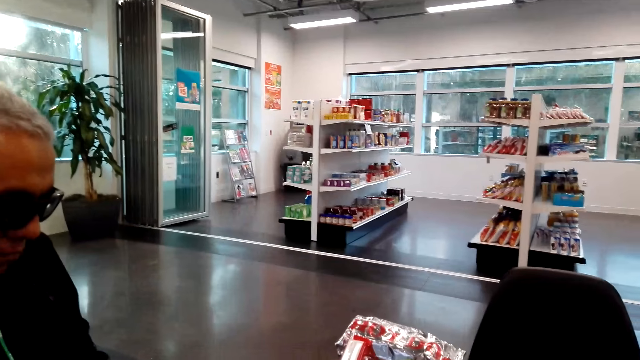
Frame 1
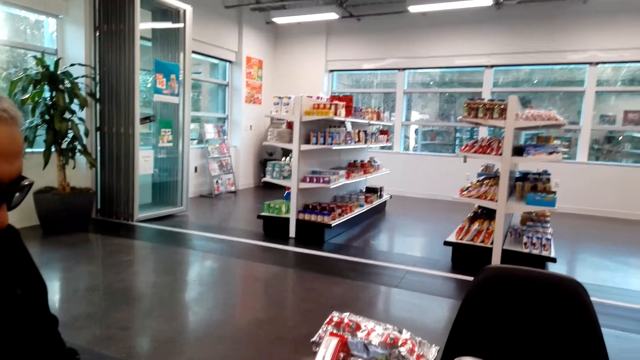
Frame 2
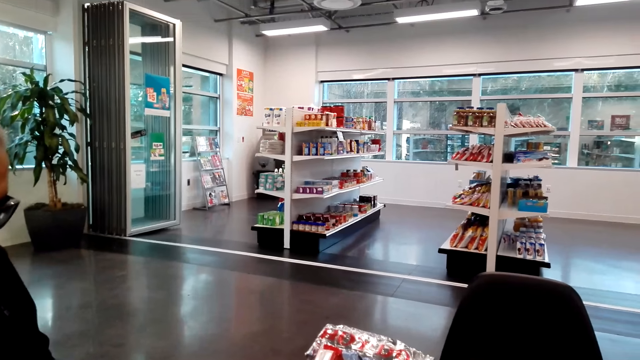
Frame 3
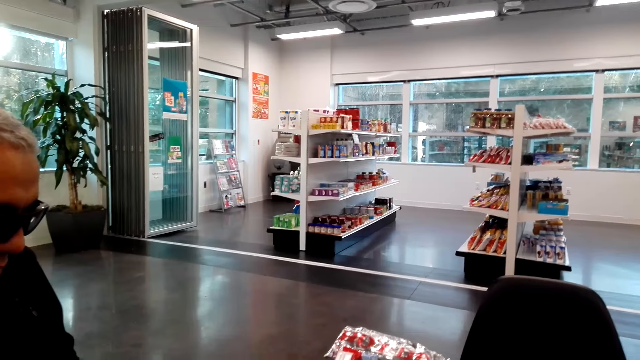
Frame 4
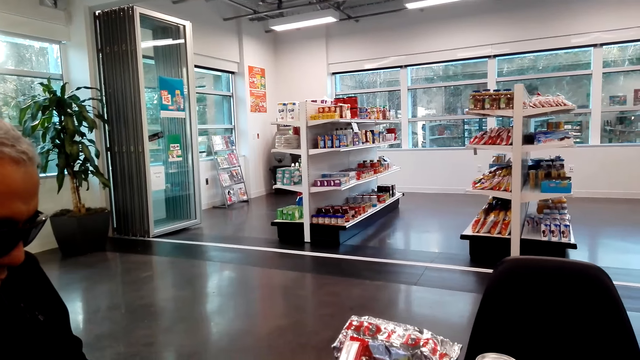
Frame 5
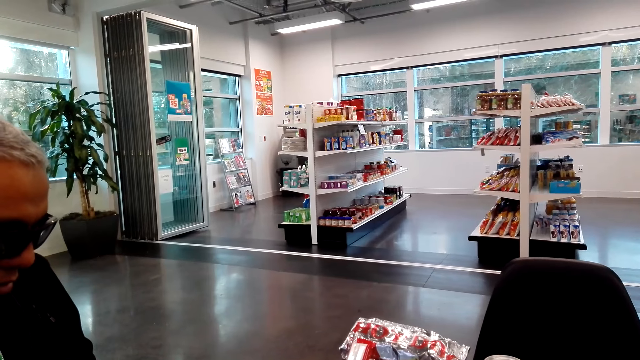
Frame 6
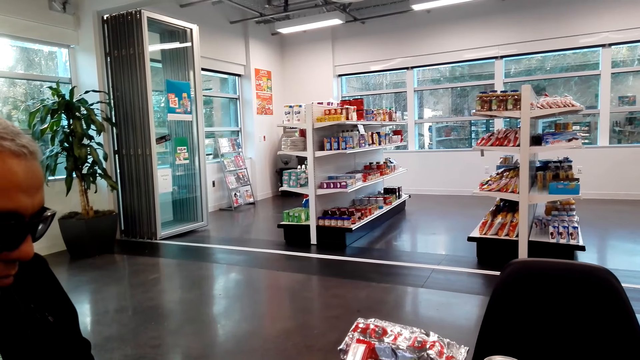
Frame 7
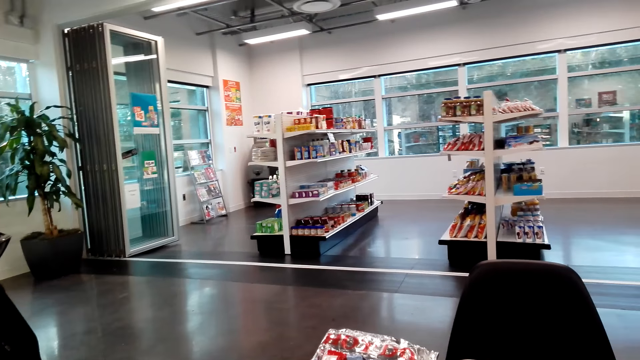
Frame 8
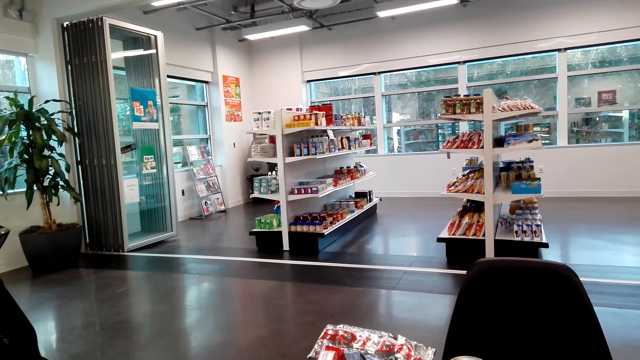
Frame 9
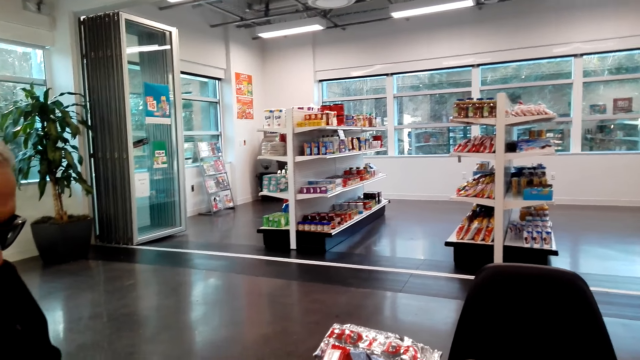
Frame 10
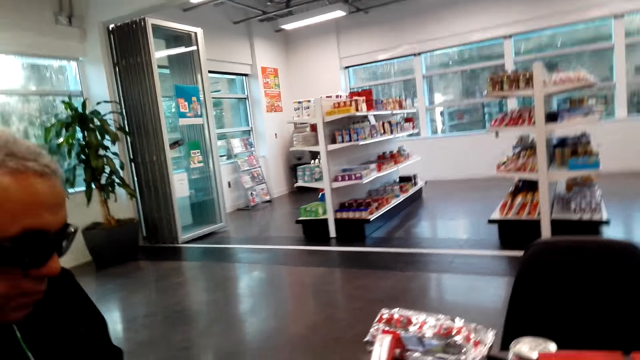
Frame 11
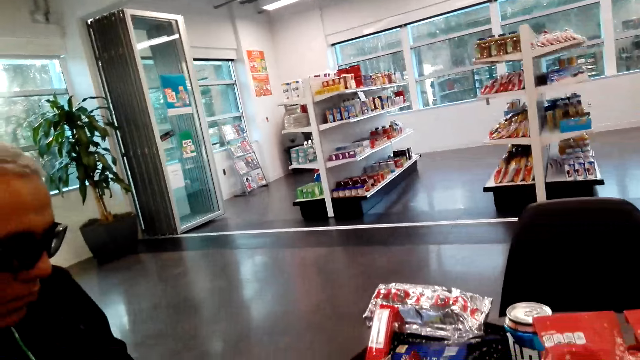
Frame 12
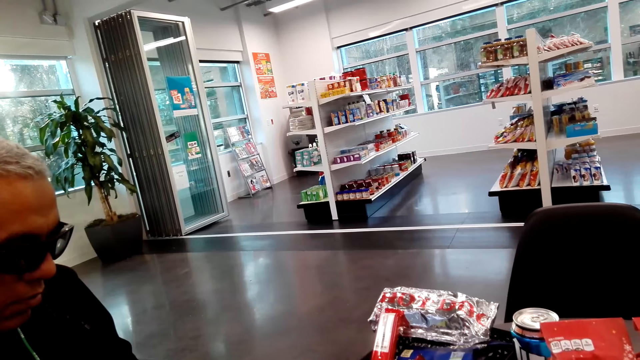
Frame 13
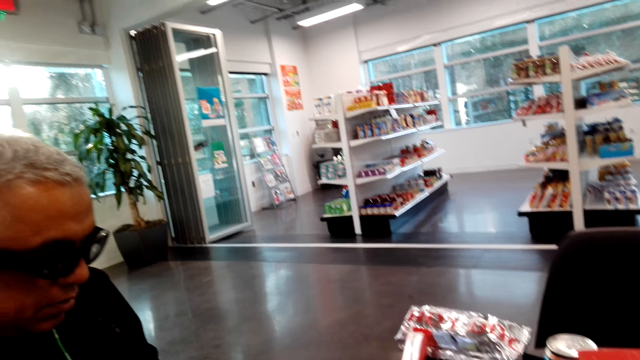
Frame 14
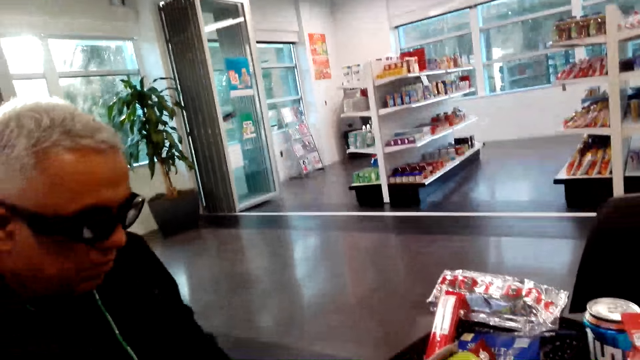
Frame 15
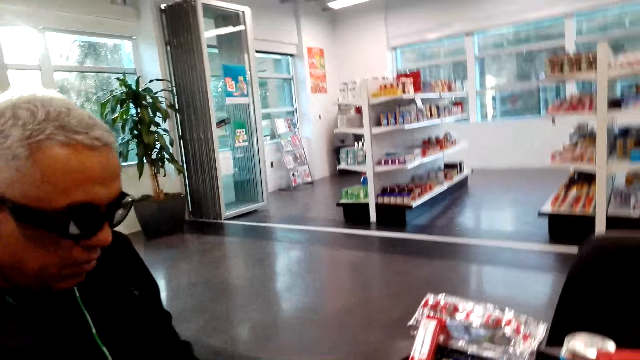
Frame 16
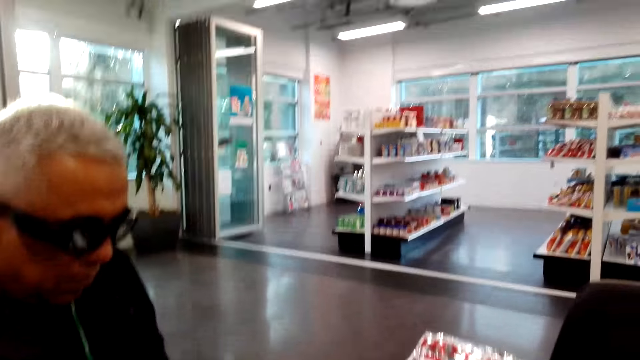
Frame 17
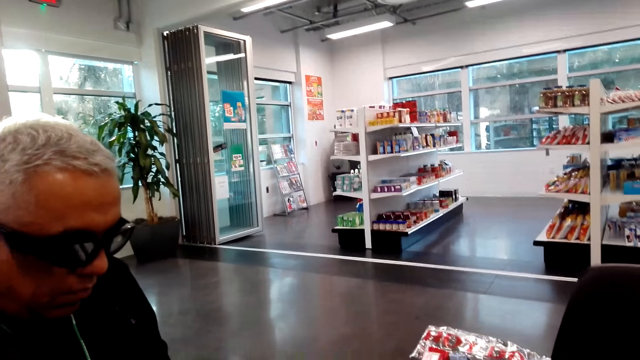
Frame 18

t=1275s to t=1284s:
A man sits on the chair on the floor. The camera wearer talks to the man.

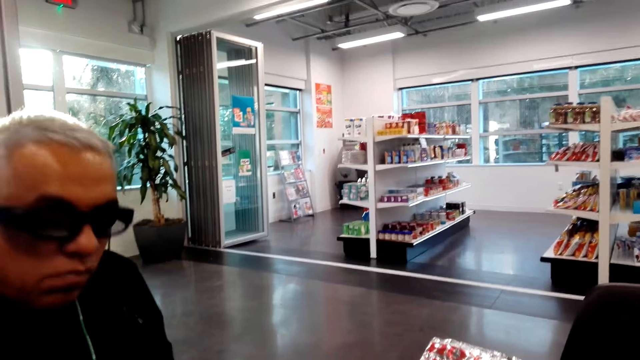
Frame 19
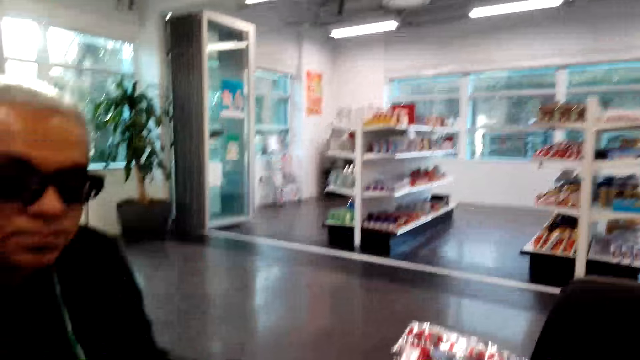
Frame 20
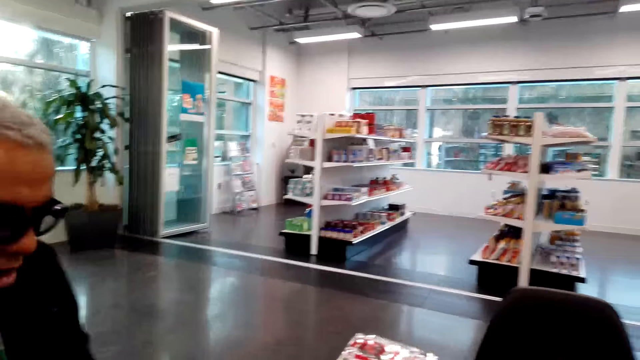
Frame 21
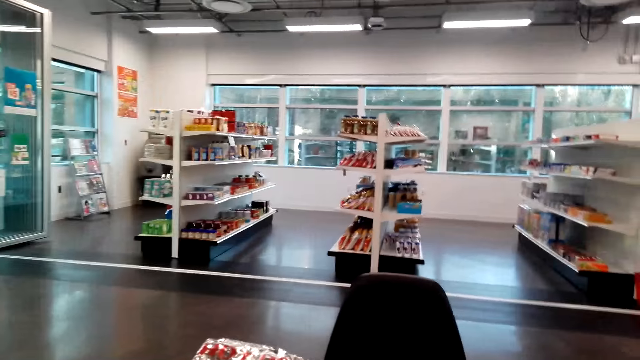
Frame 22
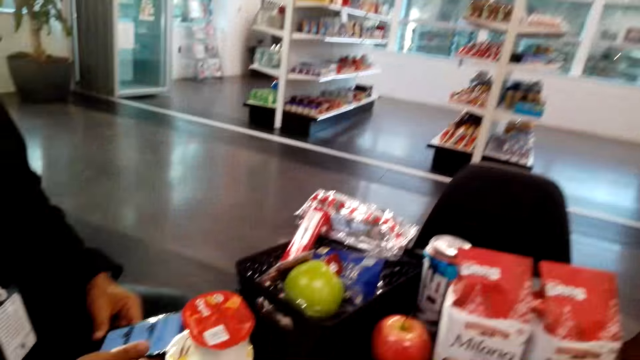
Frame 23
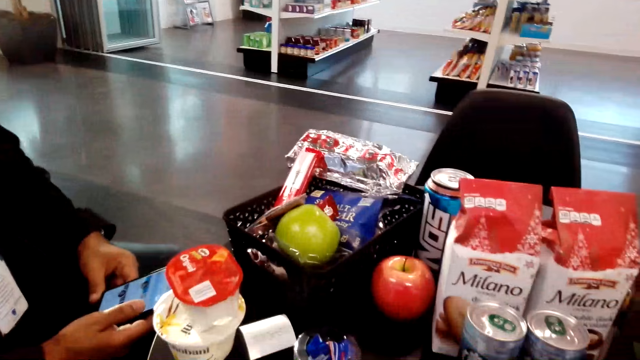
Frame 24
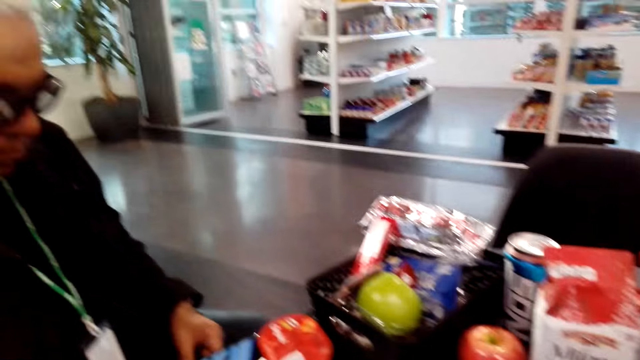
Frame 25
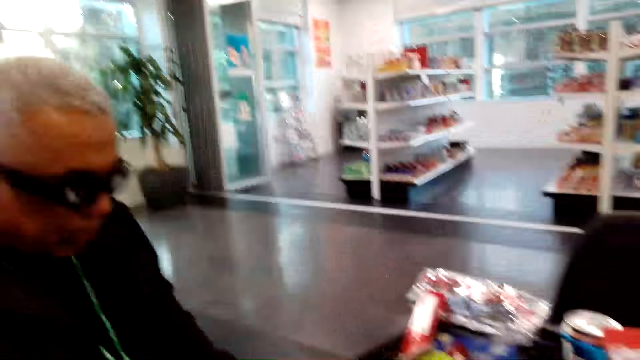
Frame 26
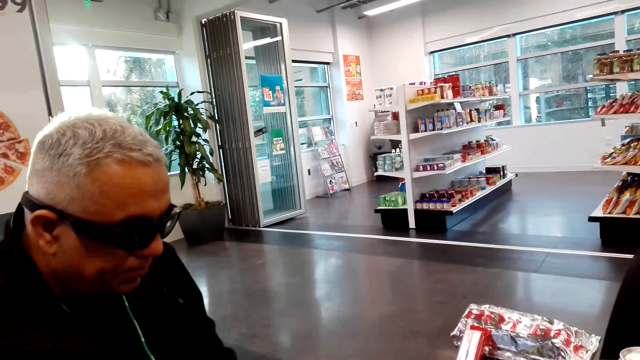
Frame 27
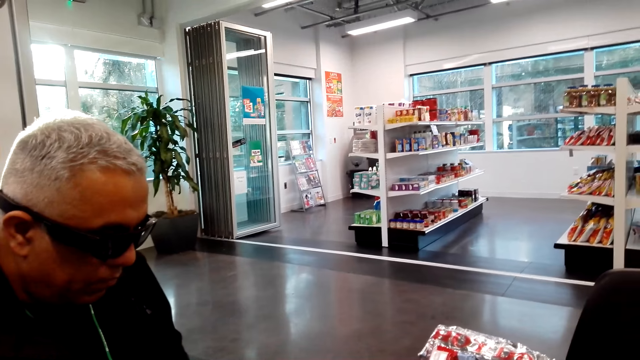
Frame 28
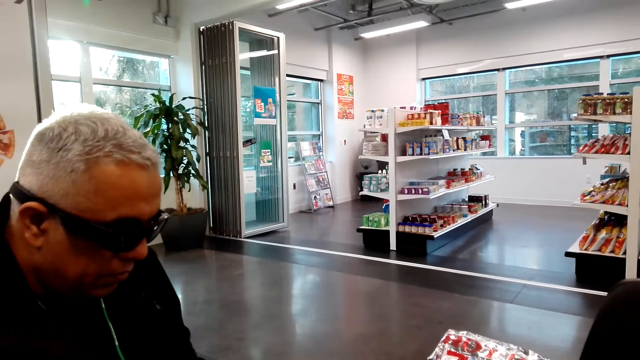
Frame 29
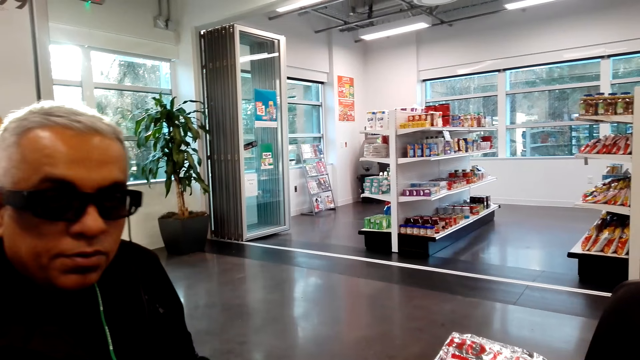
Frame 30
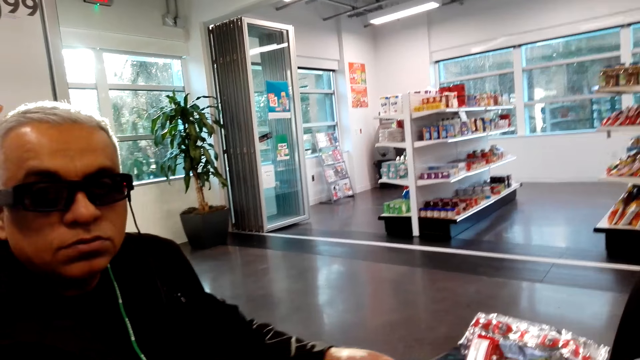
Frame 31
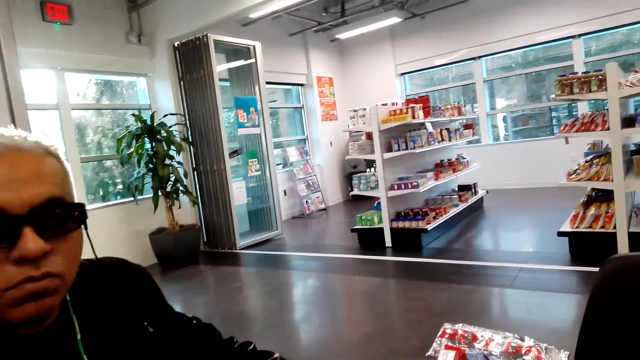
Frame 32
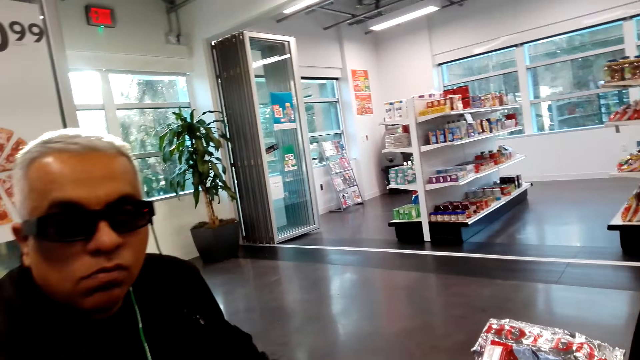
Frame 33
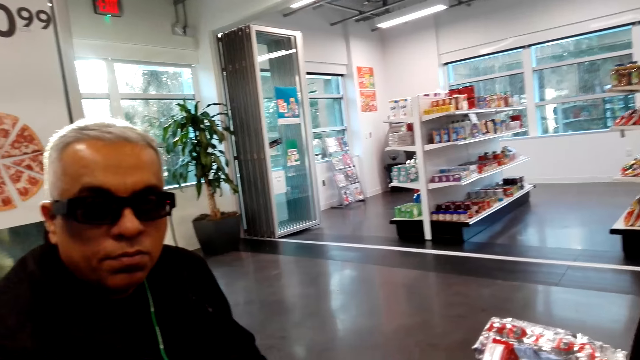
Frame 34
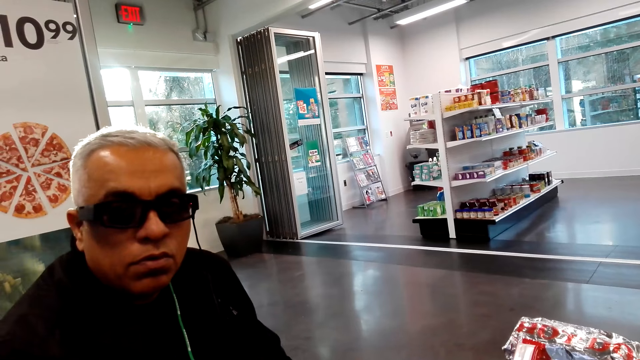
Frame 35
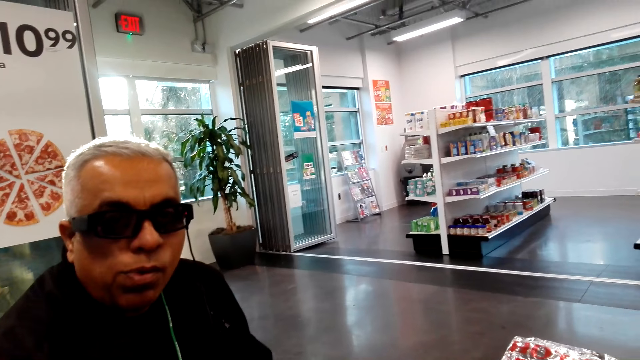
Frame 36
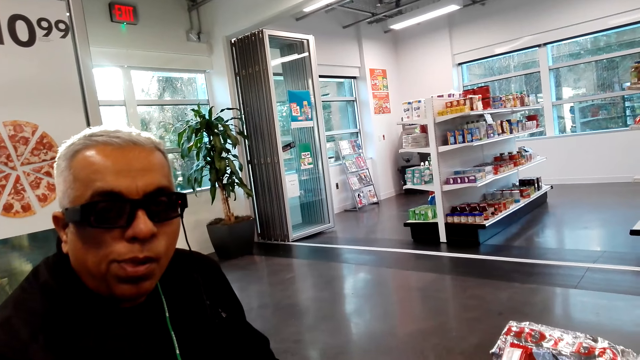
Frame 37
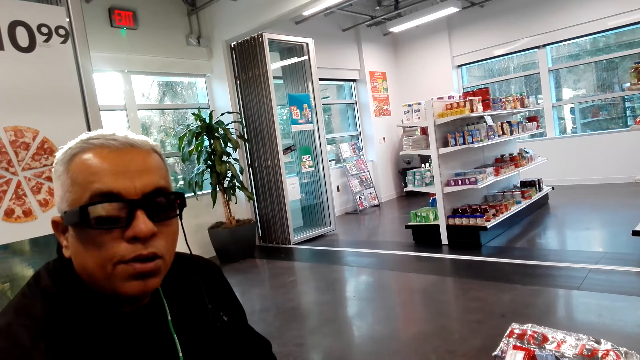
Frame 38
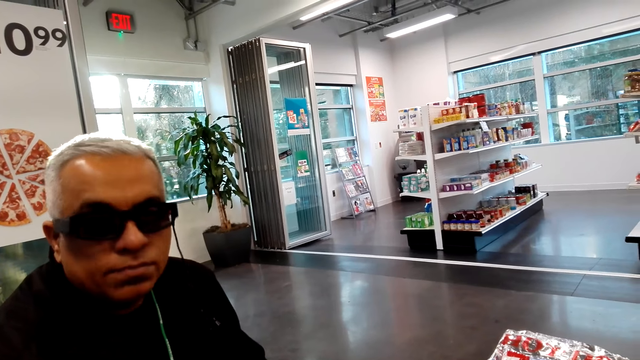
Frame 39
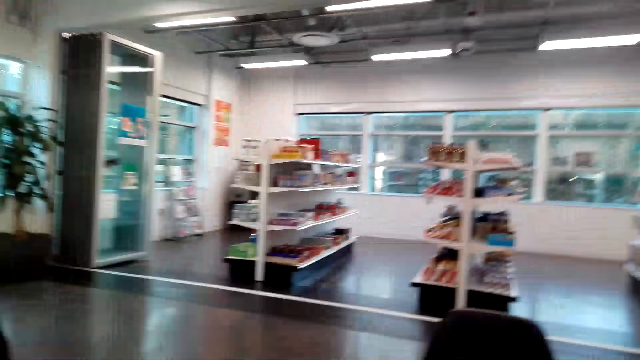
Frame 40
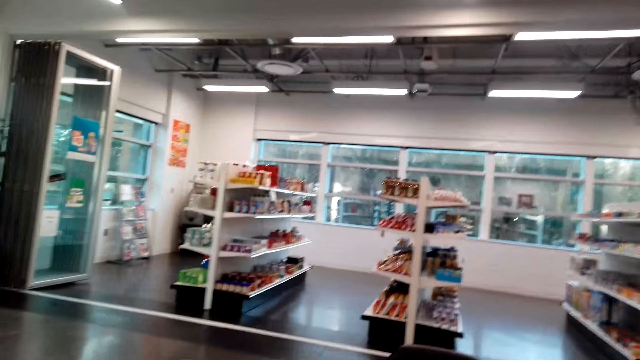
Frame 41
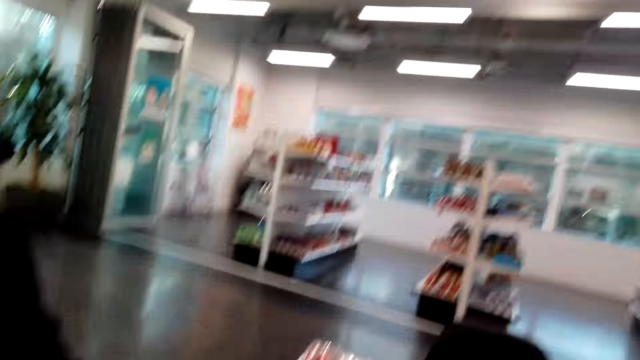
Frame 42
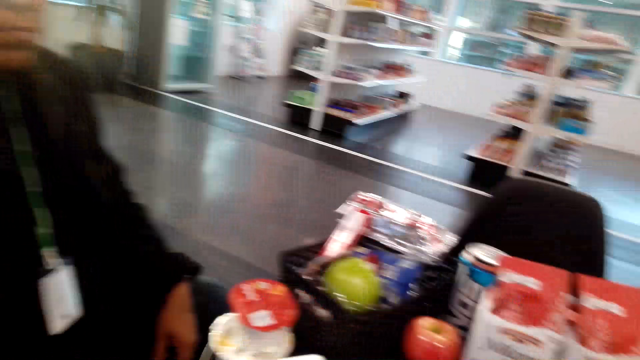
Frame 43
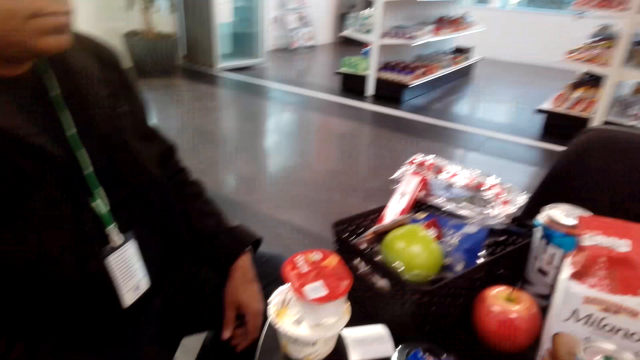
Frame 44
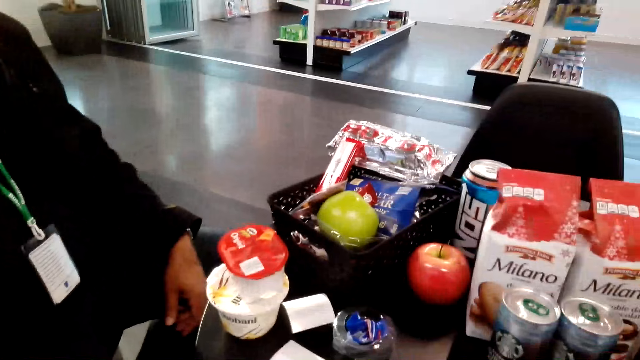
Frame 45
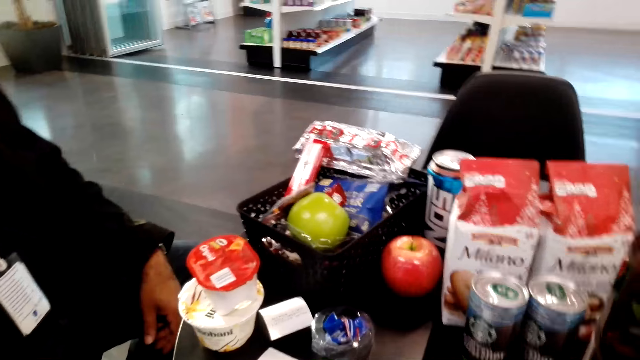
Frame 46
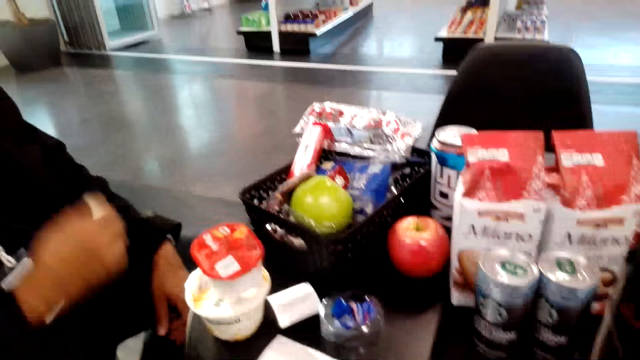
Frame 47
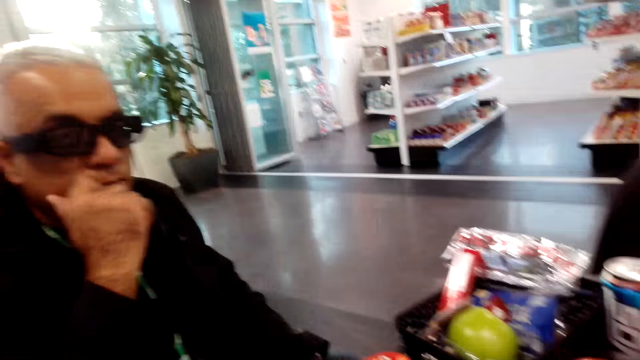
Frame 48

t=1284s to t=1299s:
A man holds the phone with his hands and sits on the chair on the floor. The camera wearer sits on the chair on the floor. The man sits on the chair on the floor.
